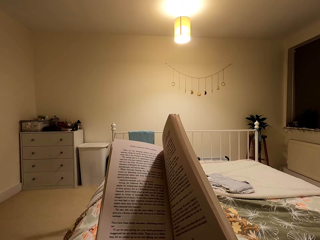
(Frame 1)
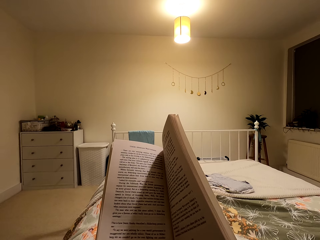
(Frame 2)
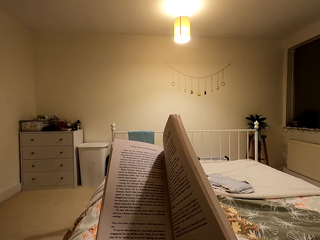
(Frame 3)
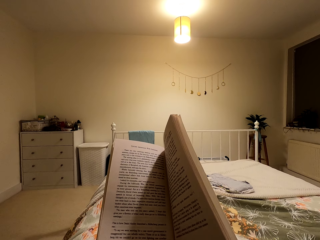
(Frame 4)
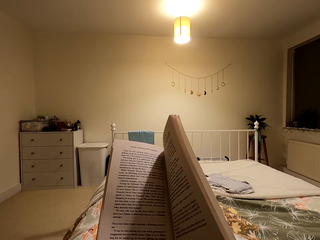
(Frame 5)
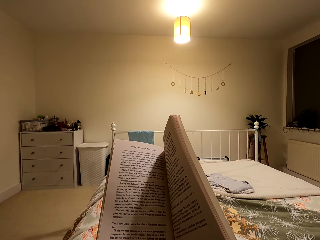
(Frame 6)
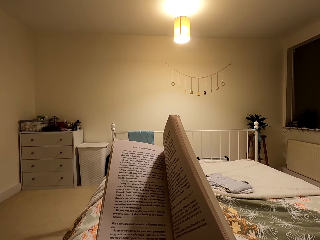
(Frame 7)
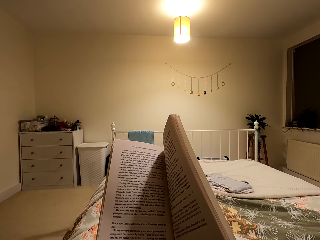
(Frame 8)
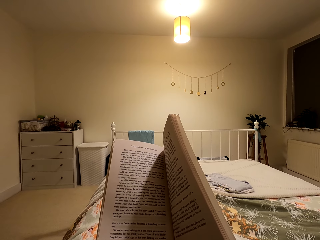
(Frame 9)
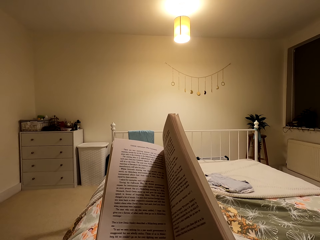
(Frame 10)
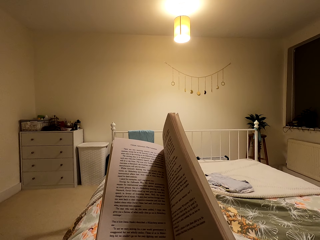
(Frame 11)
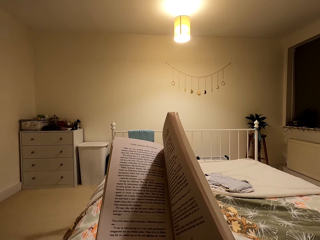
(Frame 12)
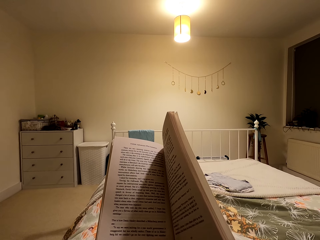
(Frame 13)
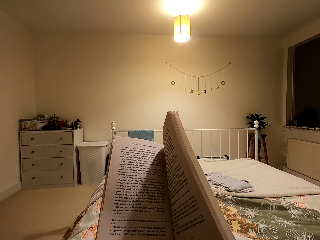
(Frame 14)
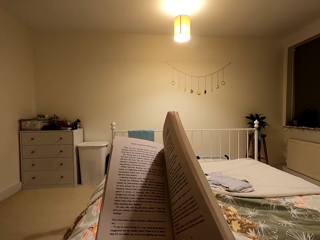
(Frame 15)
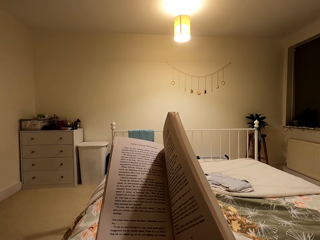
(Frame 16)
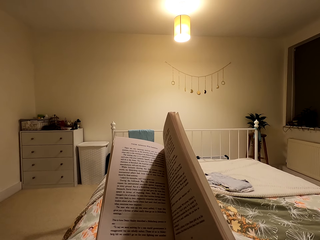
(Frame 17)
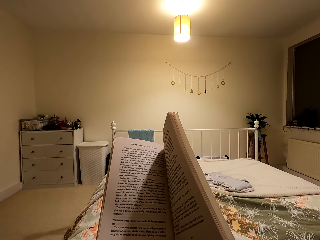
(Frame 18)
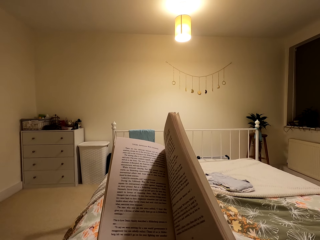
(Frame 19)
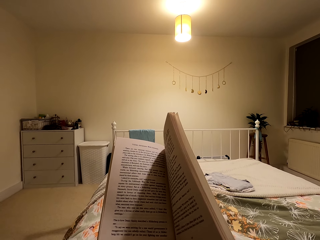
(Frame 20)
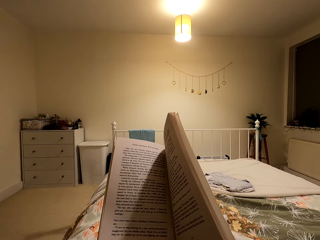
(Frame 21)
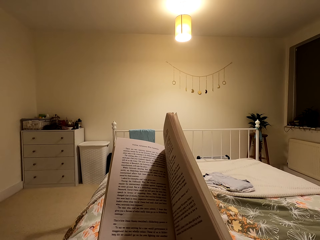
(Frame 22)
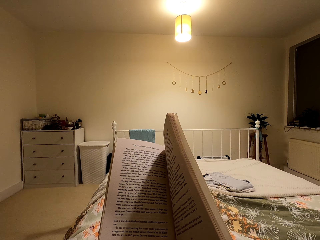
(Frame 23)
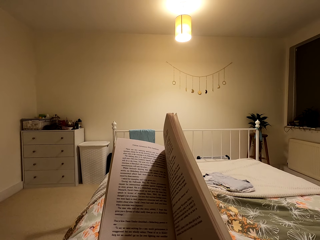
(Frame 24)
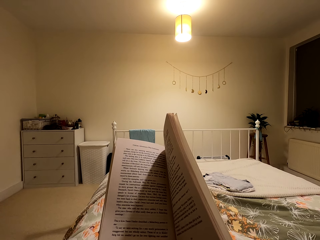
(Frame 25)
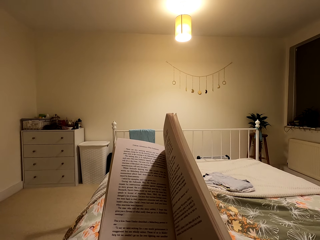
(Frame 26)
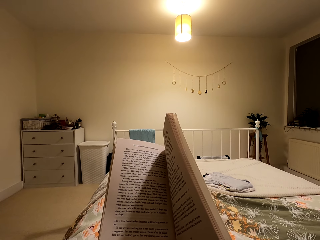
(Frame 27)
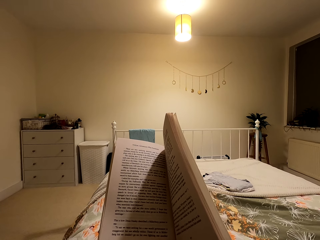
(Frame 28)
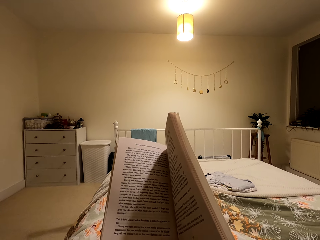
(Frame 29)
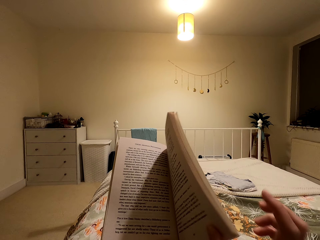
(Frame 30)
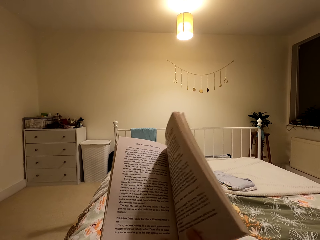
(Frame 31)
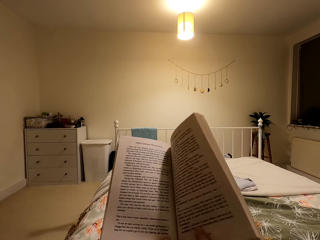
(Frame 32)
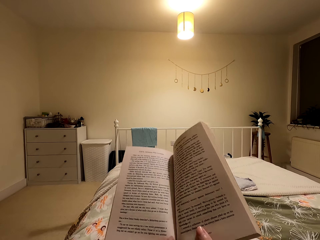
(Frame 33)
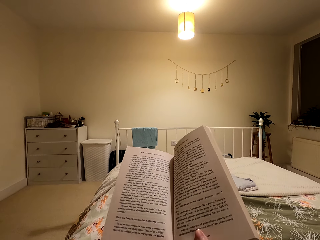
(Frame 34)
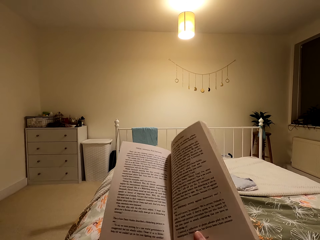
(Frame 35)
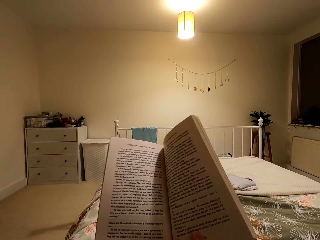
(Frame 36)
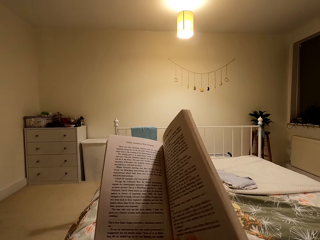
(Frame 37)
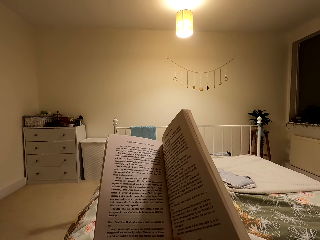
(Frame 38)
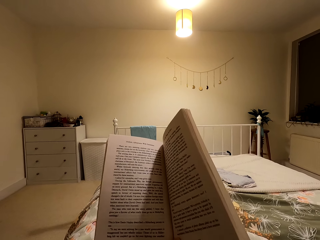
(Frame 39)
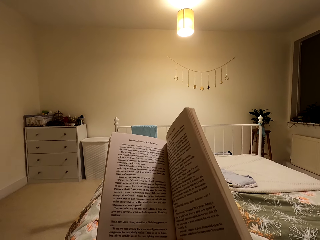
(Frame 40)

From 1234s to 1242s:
The camera wearer reads the book.

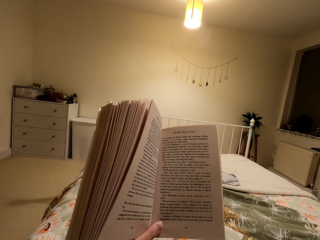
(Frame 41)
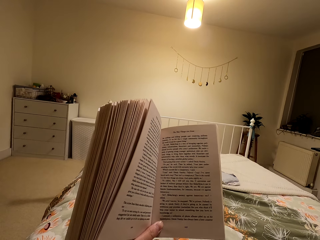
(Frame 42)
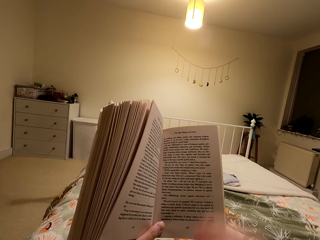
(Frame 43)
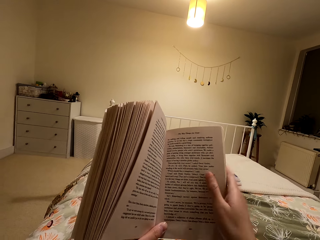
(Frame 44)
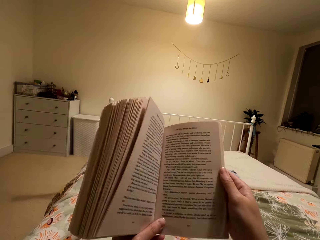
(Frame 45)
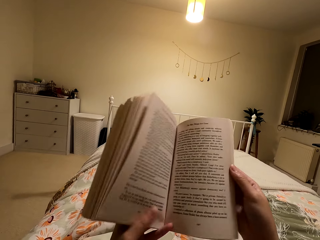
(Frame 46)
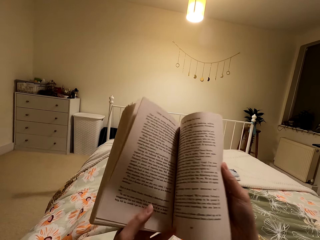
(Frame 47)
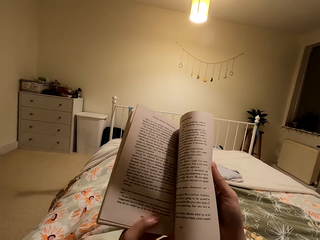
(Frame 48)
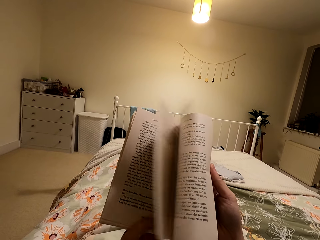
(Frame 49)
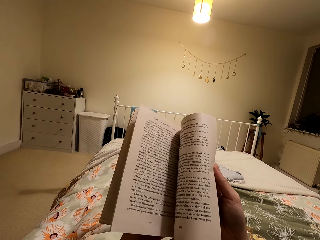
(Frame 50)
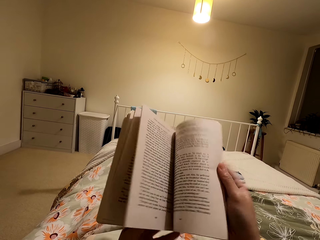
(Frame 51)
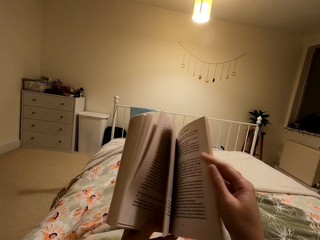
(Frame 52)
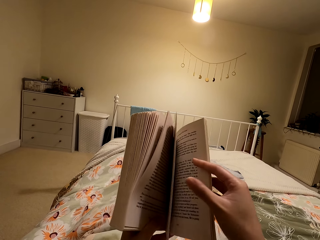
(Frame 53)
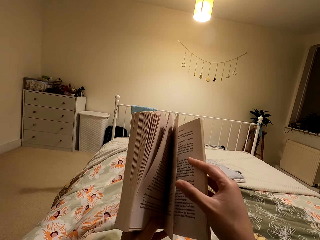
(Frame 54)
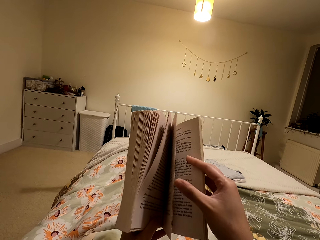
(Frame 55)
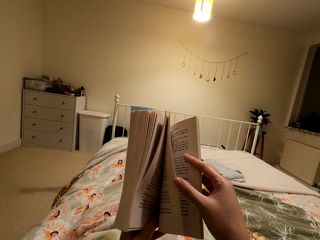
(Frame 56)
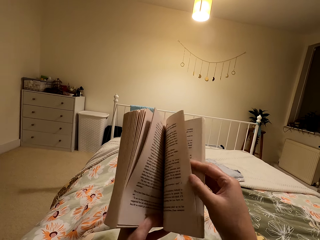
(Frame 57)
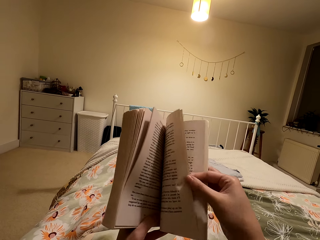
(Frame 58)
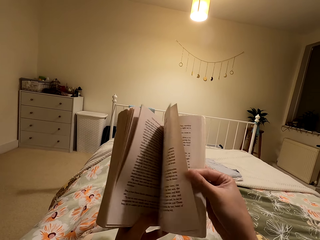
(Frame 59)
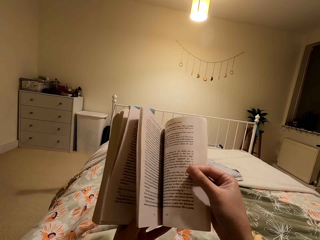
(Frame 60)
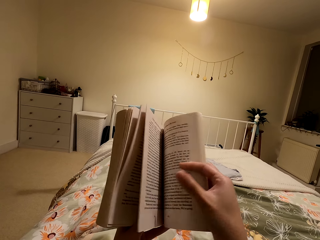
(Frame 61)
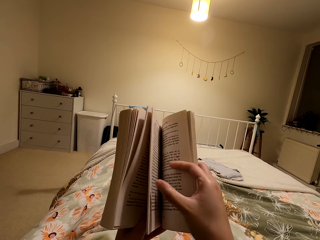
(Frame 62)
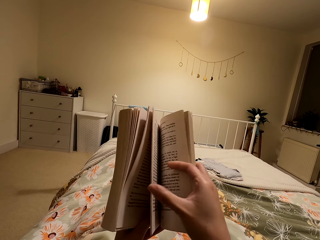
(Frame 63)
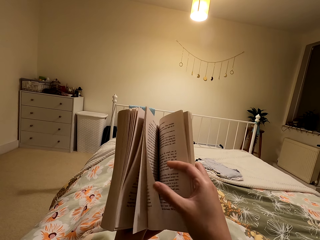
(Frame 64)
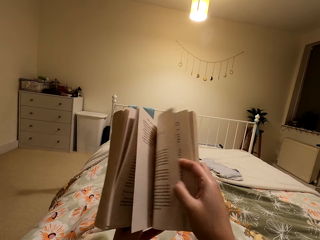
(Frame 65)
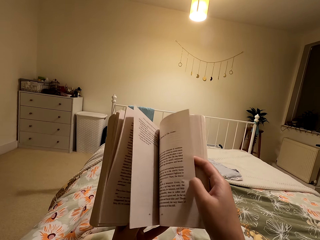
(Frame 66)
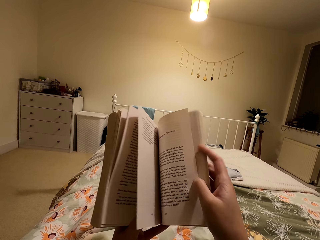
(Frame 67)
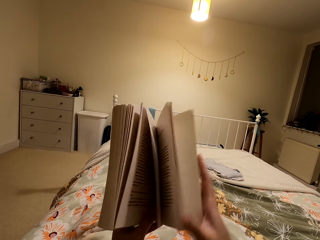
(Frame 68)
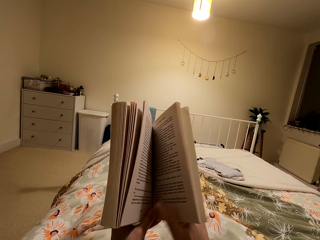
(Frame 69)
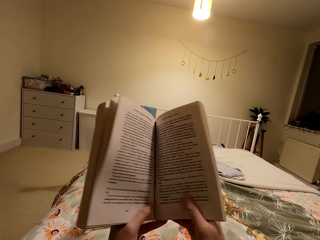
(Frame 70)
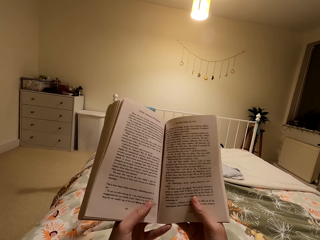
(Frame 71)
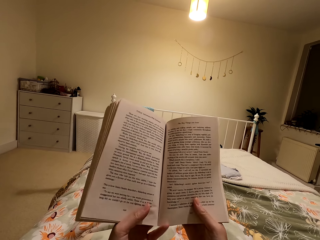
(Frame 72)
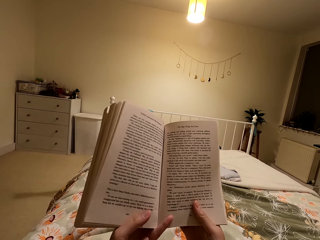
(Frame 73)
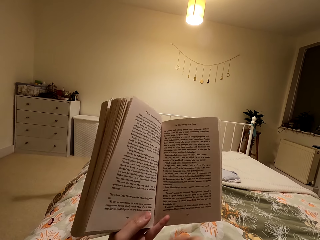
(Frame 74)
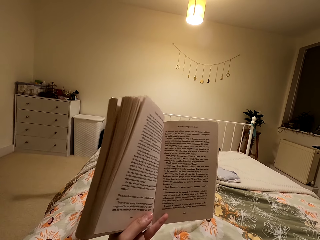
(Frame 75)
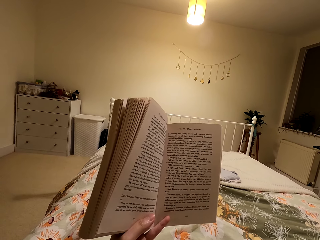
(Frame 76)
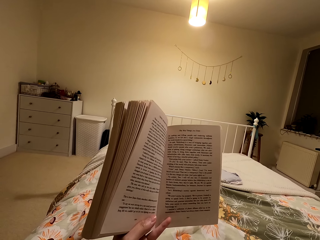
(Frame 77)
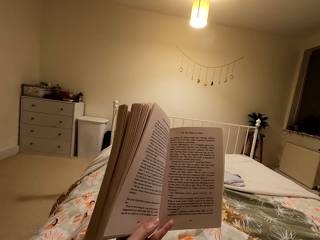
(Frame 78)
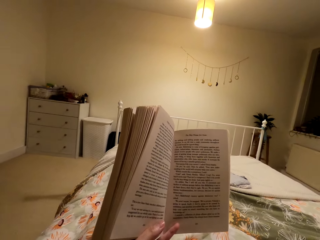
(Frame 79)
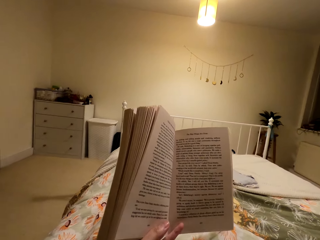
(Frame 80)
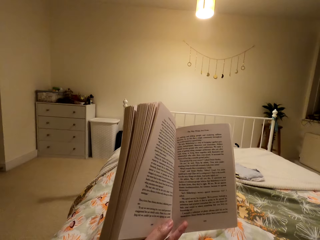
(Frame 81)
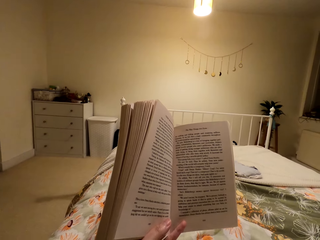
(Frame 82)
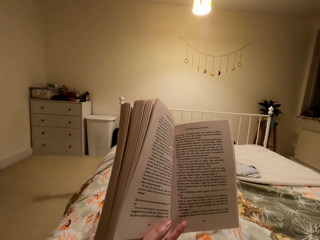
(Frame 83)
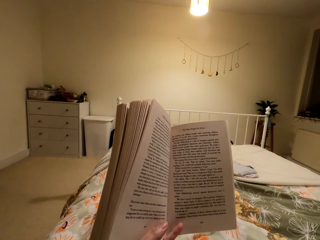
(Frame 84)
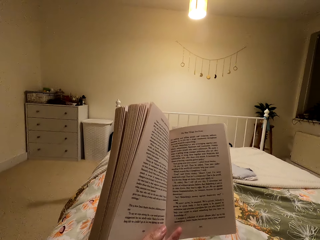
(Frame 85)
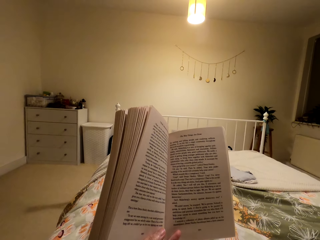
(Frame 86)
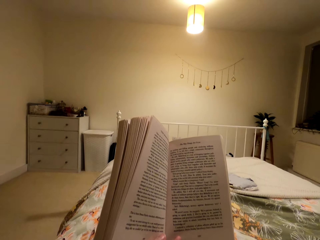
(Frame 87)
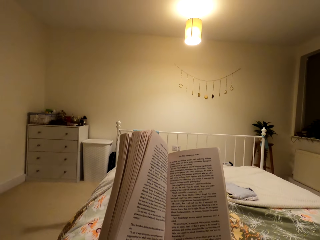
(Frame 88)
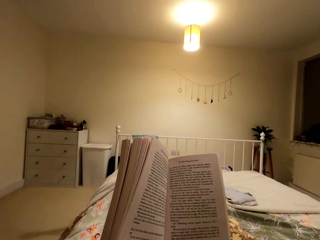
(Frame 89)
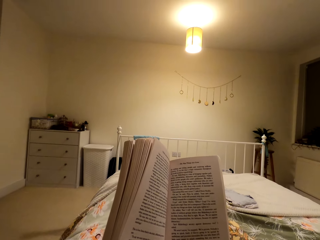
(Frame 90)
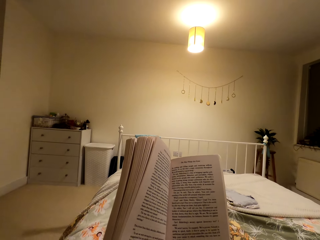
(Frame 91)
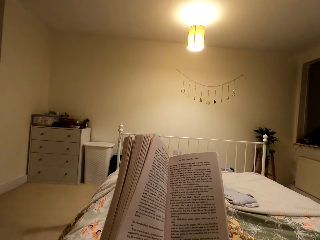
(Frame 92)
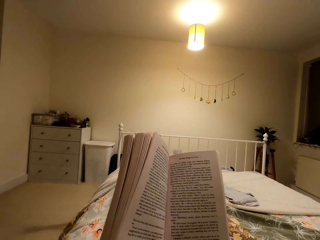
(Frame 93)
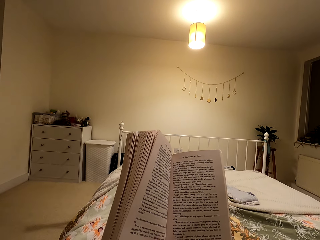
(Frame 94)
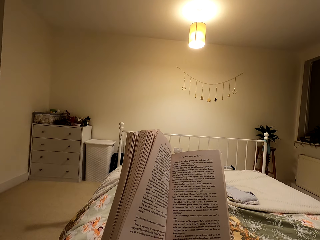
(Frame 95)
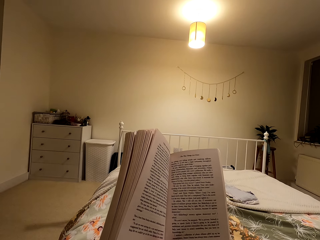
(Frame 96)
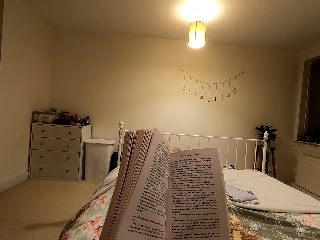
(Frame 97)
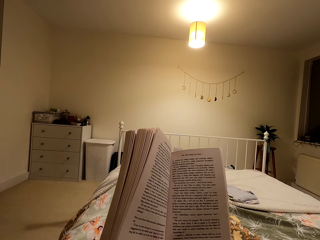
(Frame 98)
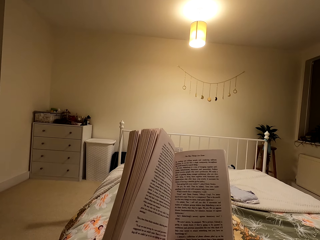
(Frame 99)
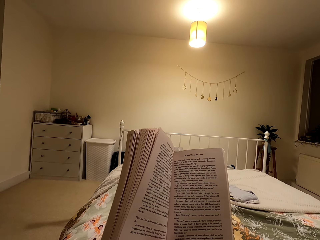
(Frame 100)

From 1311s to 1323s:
The camera wearer peruses pages. They turn the papers. They read the book.

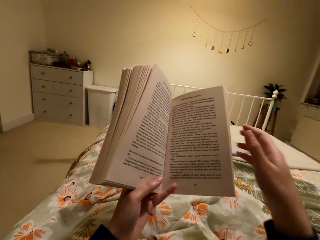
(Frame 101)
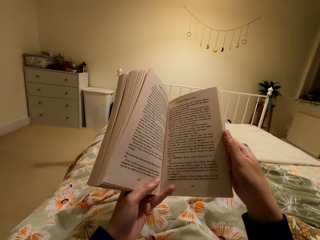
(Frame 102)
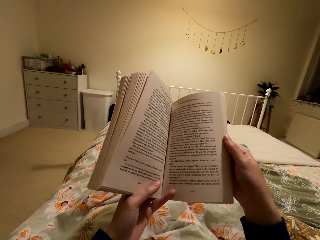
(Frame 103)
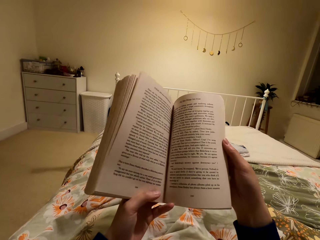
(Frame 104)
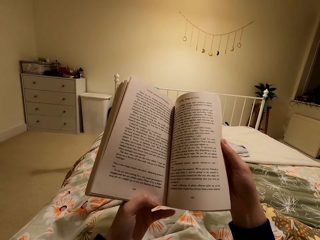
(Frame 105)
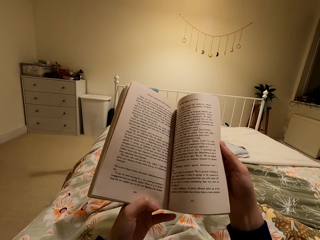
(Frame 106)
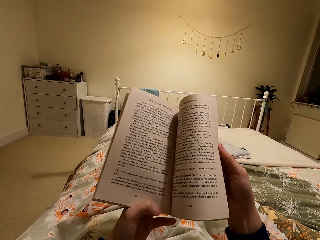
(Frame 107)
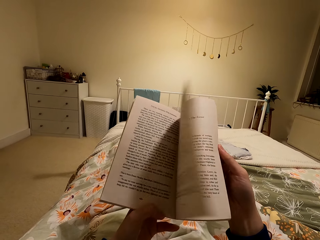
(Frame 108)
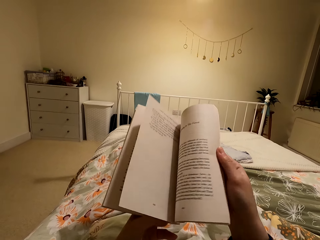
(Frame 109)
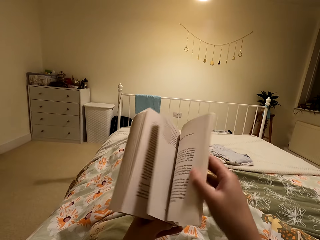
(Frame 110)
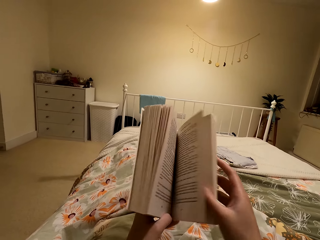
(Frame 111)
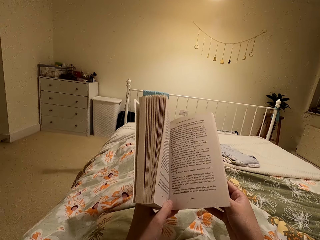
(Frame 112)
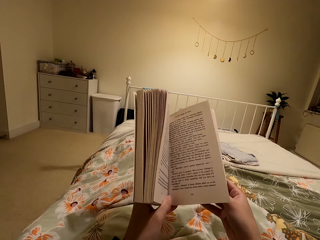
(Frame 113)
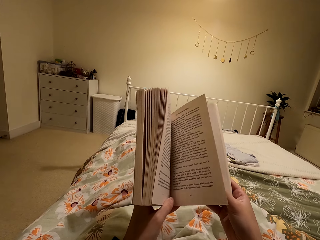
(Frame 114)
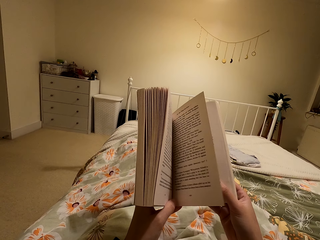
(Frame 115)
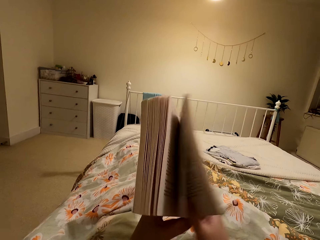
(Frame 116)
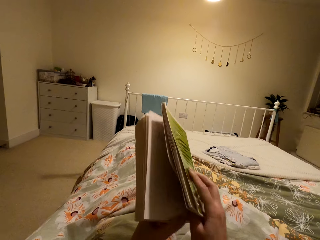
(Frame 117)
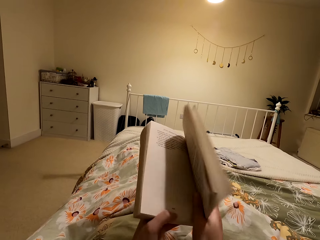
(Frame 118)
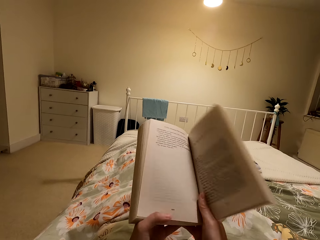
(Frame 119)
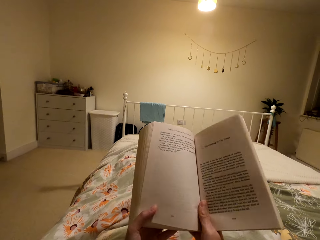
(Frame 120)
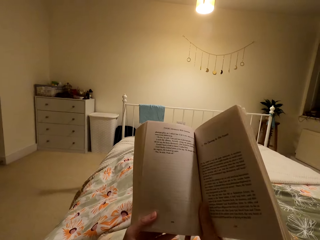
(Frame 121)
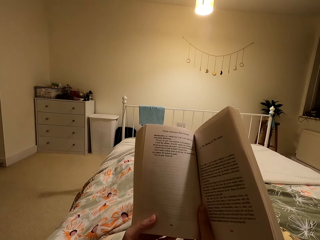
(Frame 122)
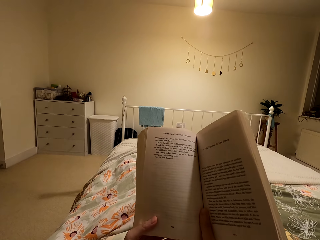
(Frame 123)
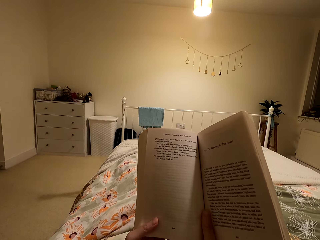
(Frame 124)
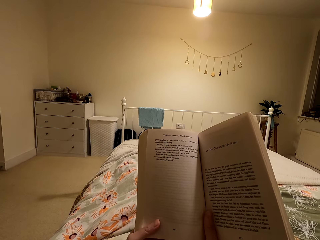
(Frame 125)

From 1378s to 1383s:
The camera wearer turns the papers. They read the book.
